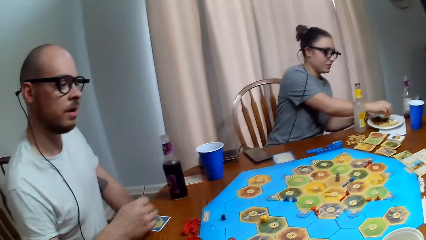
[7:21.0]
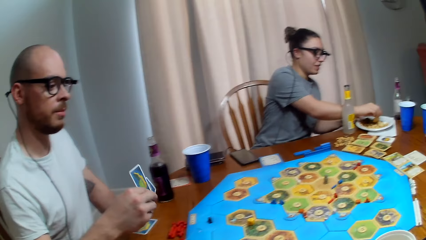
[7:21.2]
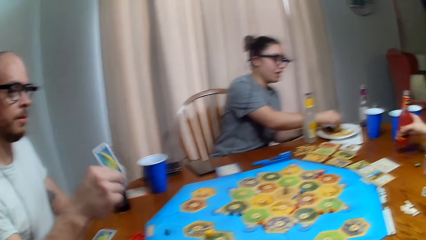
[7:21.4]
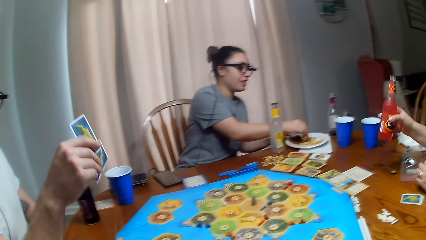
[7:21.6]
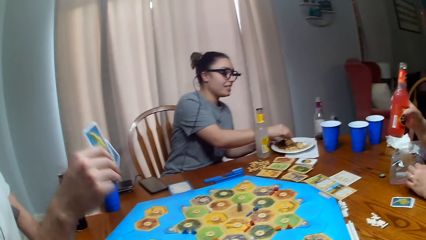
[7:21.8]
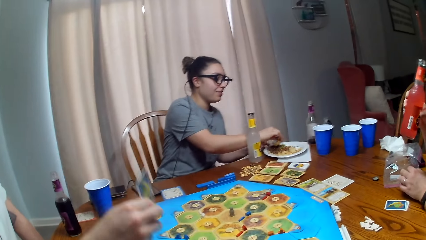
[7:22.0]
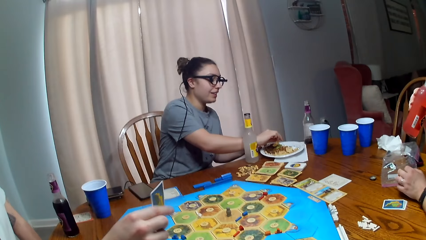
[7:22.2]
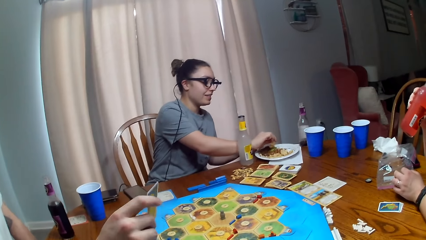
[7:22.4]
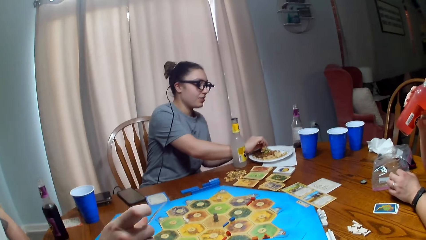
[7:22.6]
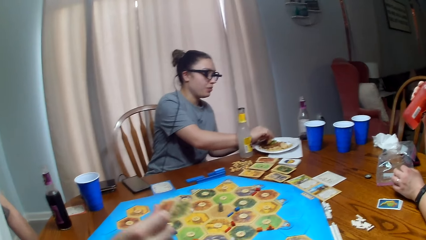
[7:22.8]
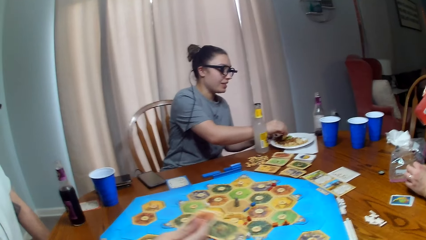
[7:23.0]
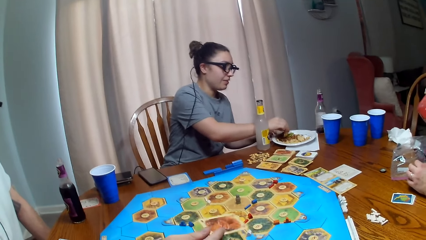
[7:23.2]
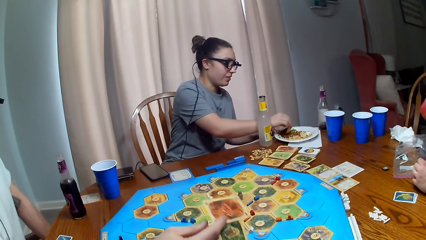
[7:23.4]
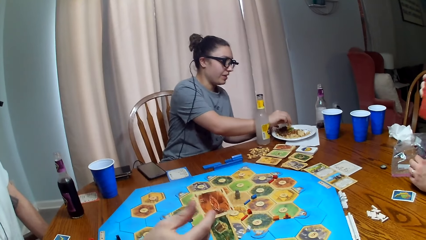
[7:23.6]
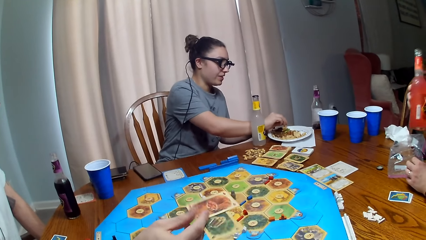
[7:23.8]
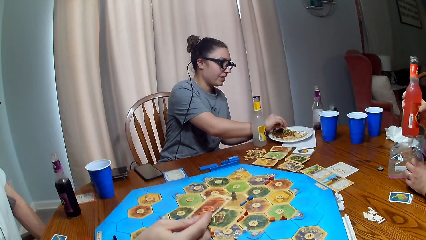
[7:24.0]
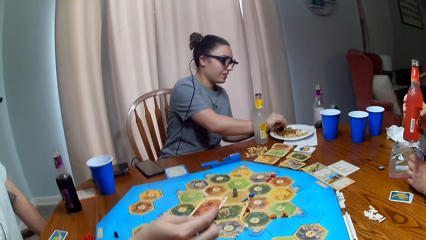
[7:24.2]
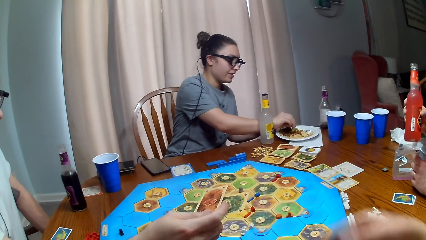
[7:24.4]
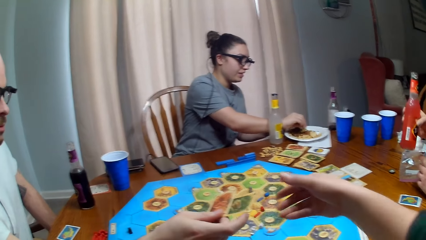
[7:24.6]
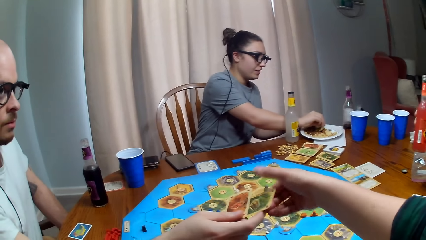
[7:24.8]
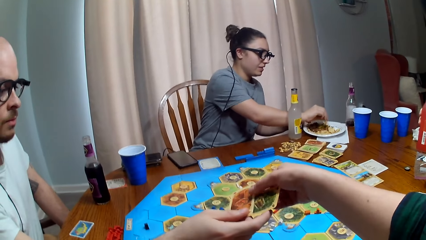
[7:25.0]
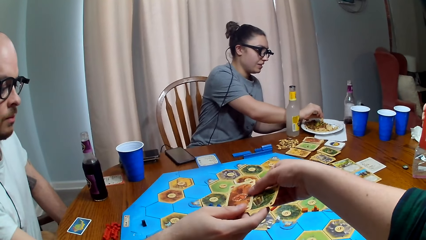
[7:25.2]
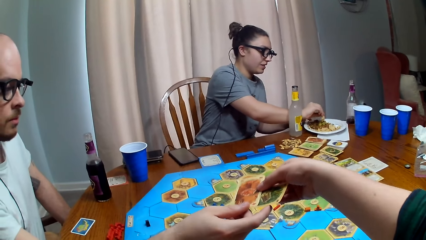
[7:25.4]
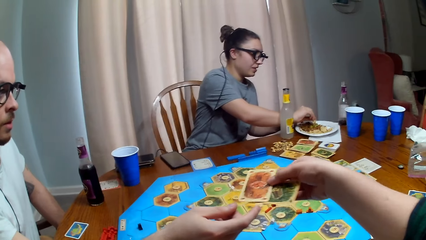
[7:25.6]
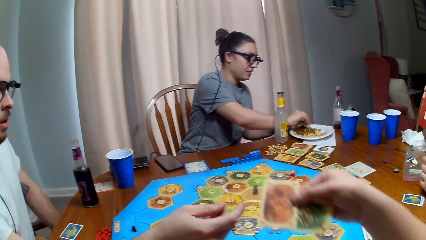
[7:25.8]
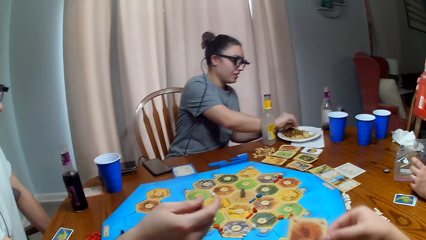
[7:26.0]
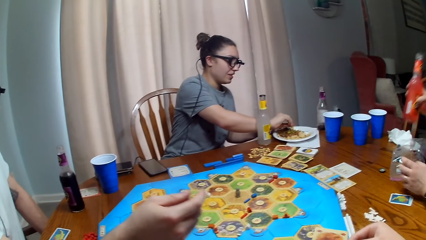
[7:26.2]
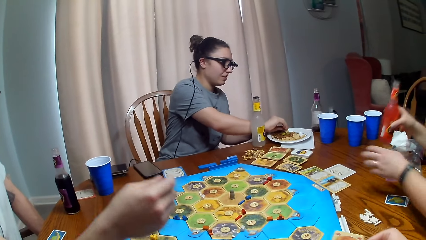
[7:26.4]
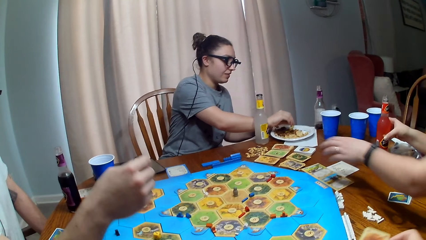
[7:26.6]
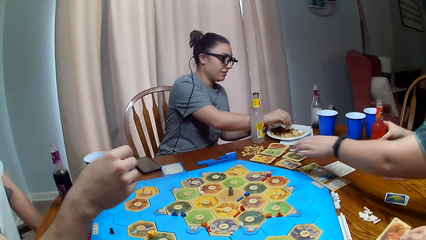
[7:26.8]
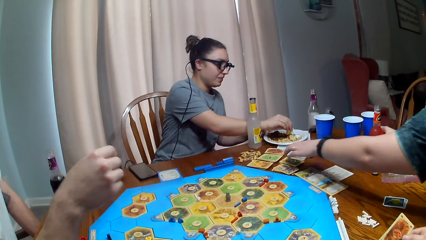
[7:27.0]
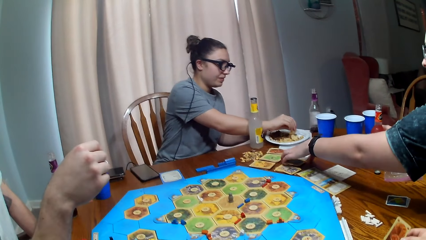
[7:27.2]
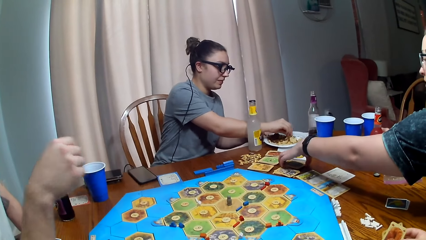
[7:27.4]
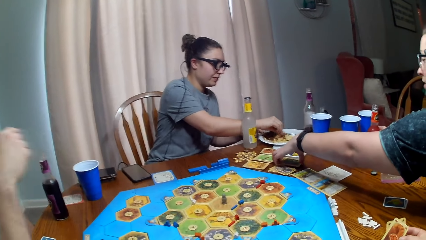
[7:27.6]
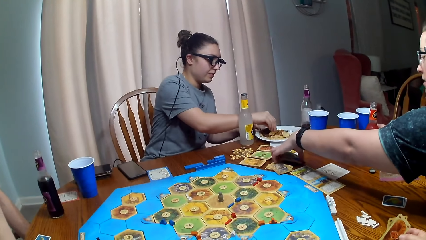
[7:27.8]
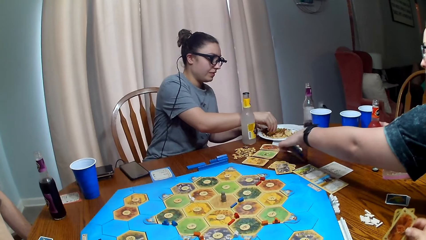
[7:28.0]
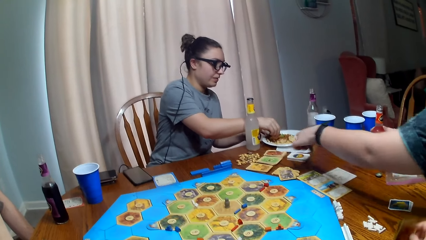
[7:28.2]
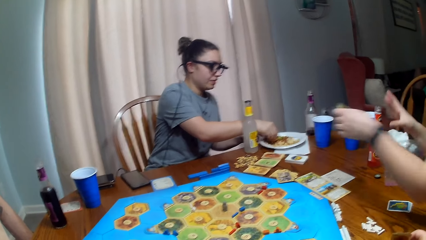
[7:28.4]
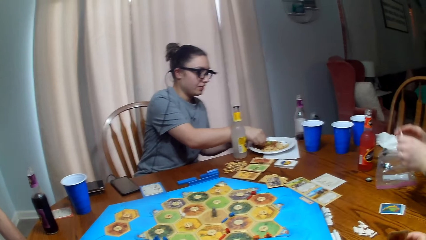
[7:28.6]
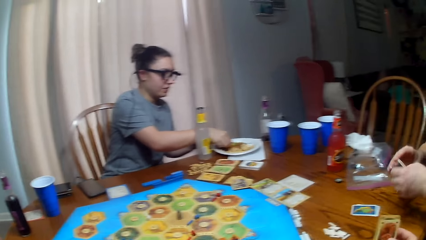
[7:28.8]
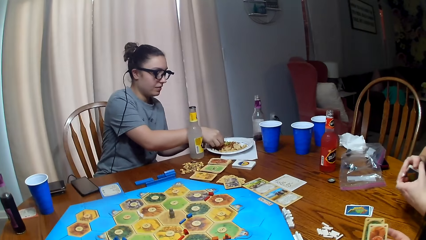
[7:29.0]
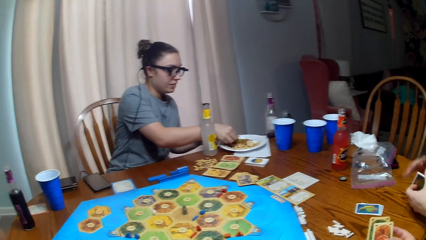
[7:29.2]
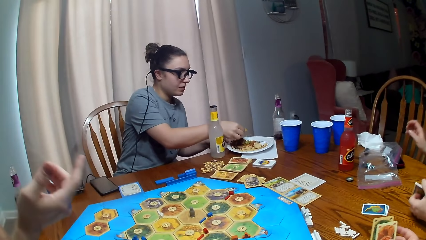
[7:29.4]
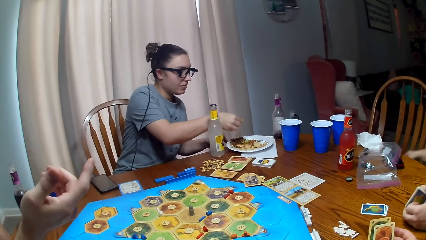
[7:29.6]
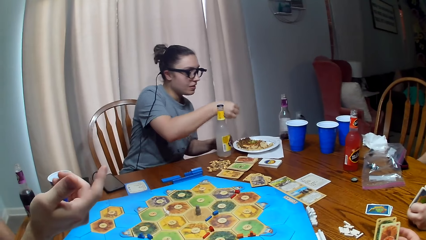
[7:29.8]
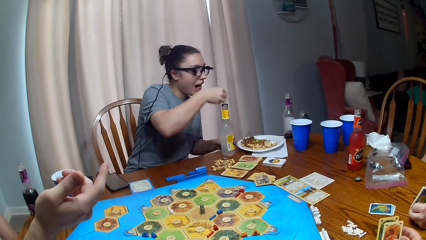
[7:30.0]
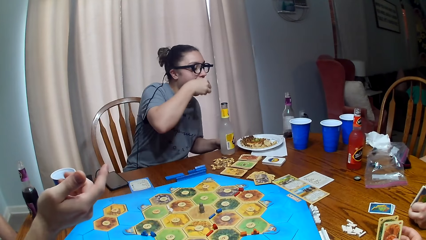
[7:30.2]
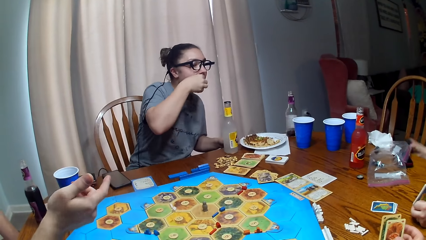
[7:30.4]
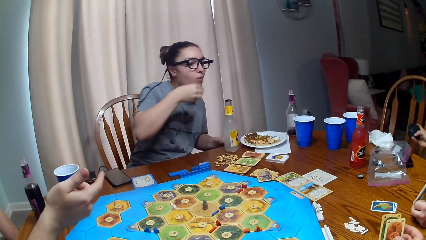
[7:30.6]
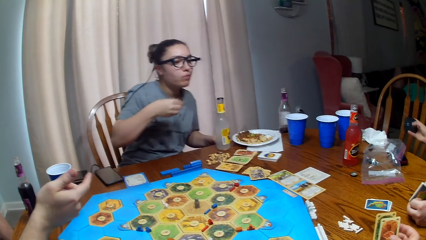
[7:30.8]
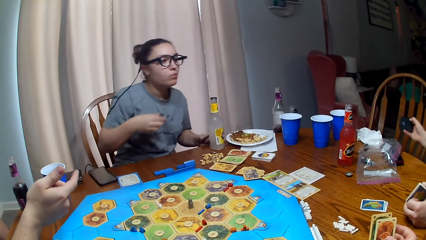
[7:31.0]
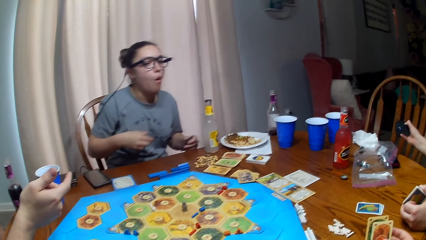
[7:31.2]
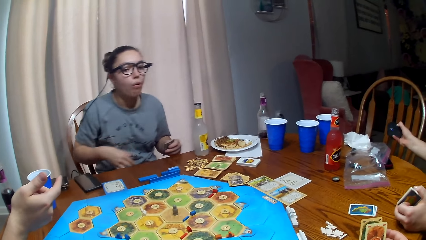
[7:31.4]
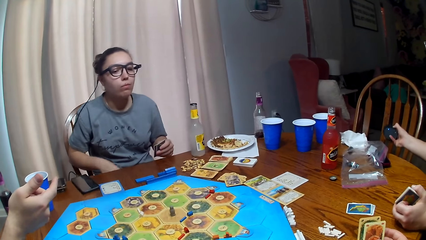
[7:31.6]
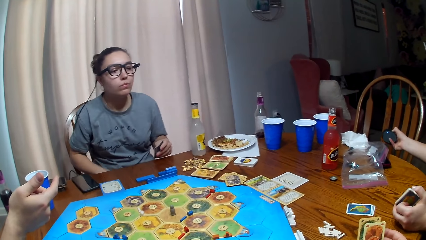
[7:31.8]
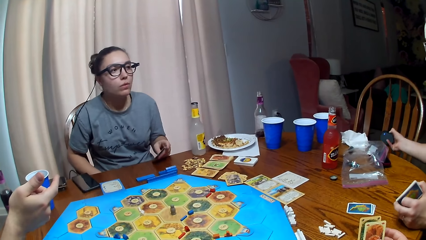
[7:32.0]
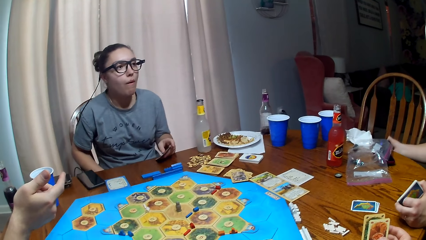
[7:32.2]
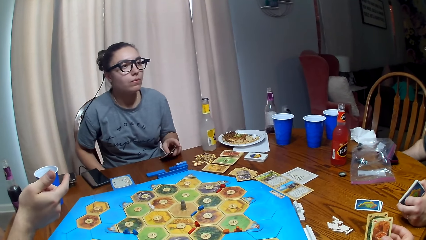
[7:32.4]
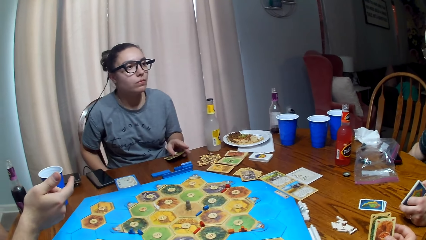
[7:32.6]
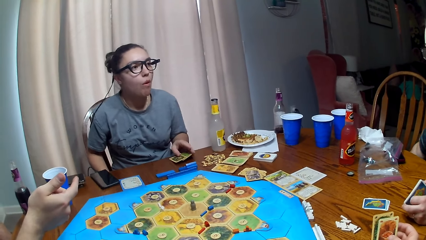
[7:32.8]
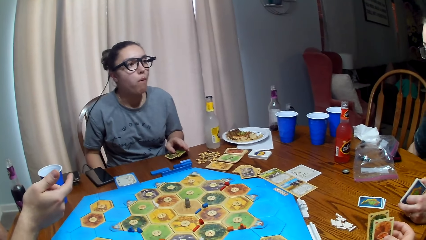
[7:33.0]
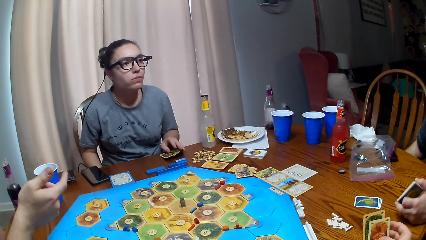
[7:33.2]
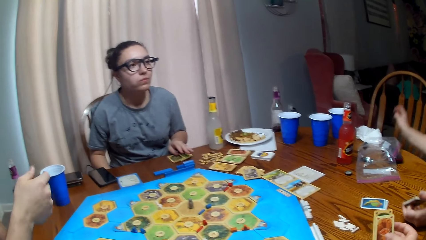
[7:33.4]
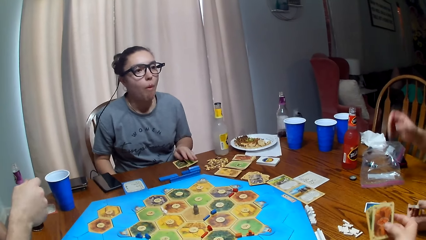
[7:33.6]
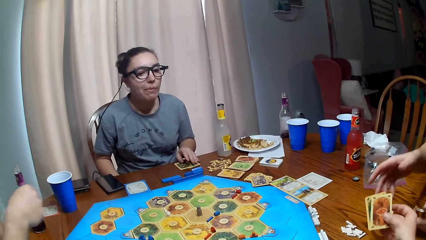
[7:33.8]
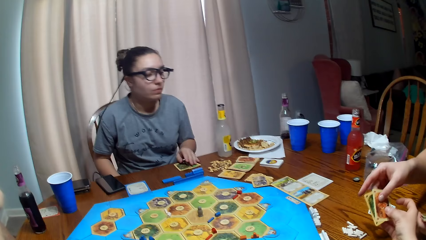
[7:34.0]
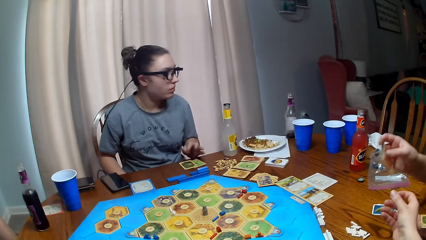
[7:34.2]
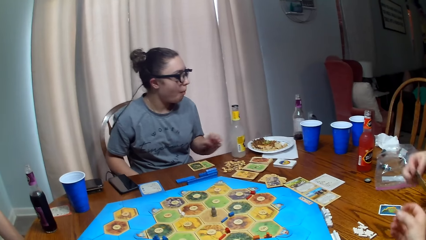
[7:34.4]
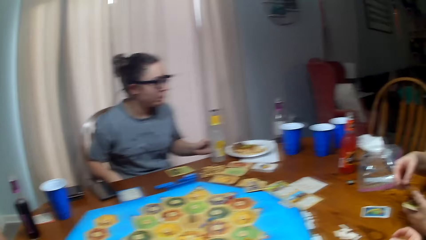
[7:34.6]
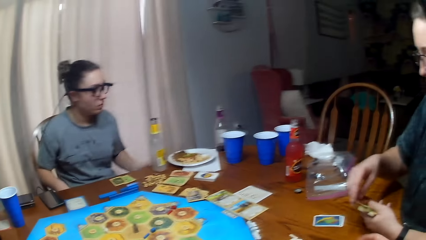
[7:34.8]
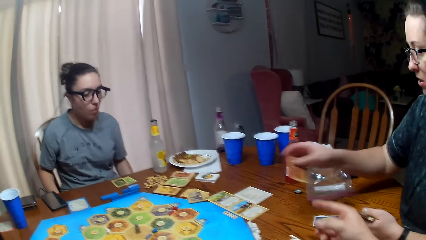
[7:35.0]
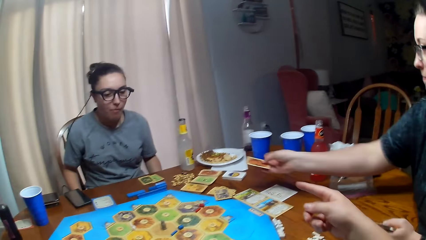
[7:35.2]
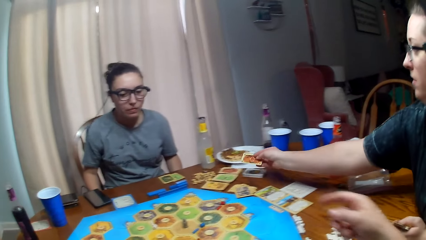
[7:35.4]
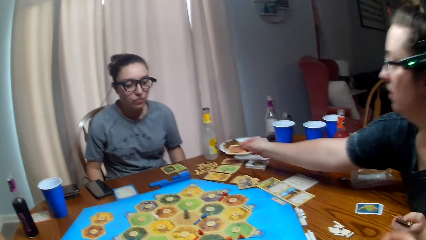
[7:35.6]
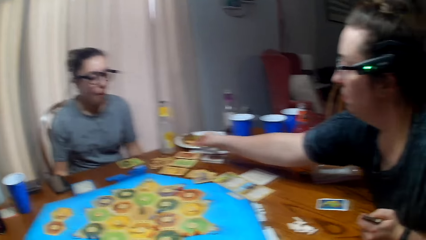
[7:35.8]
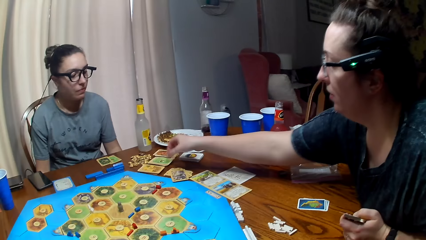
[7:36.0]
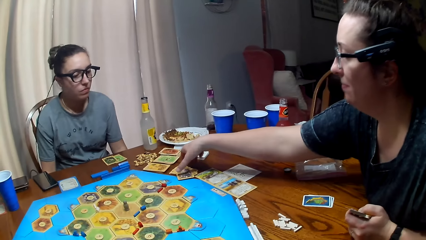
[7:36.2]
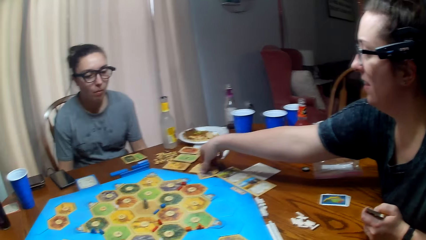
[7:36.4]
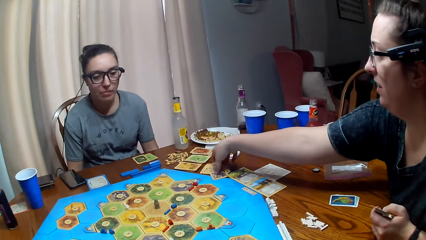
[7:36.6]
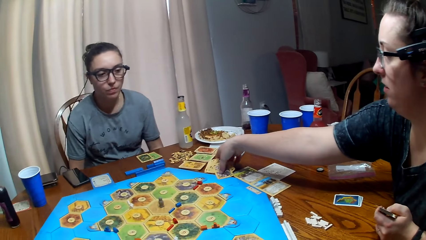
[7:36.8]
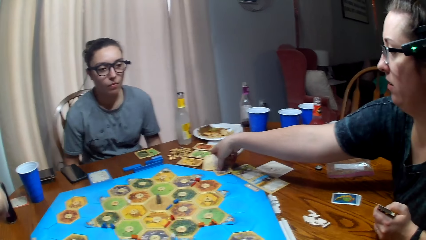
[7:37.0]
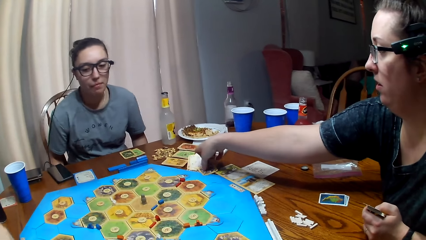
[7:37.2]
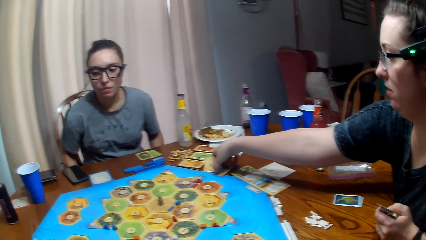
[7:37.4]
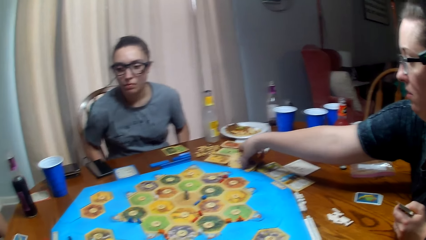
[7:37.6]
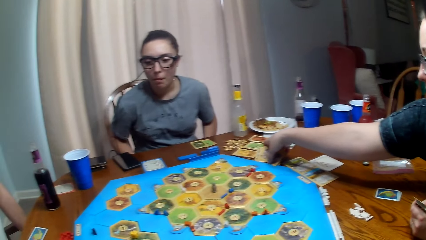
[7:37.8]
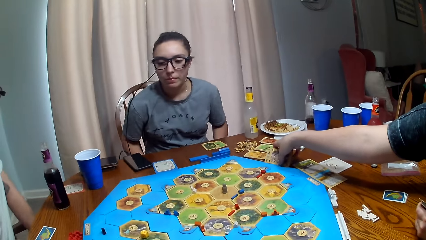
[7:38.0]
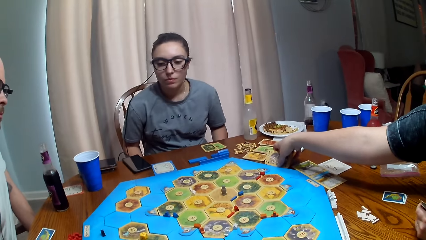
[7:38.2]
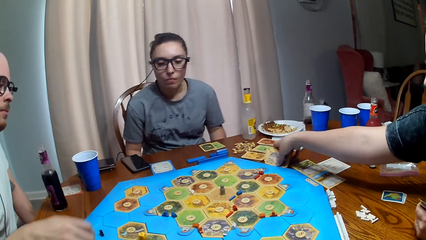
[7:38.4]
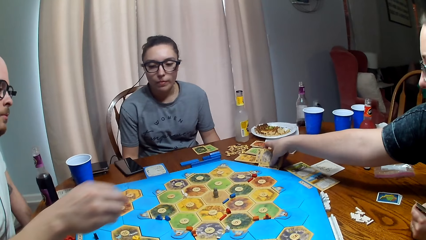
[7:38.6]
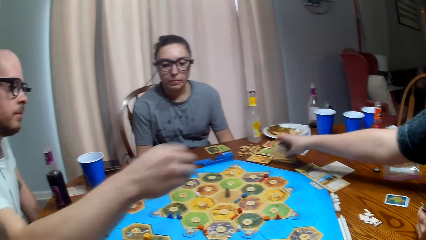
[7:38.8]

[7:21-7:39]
A person sips his soda. The camera wearer takes cards from another person. The first person takes cards on the table. A third person takes a bite of her food. The camera wearer gives cards to the first person. The first person picks cards on the table and puts a card on the table.
